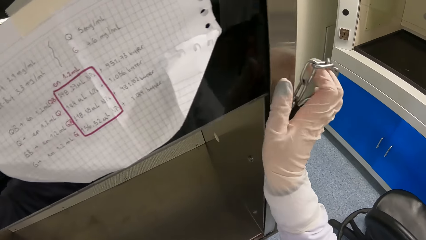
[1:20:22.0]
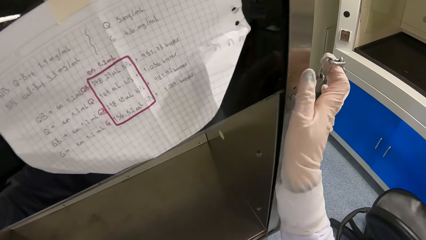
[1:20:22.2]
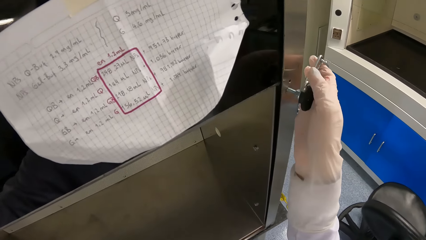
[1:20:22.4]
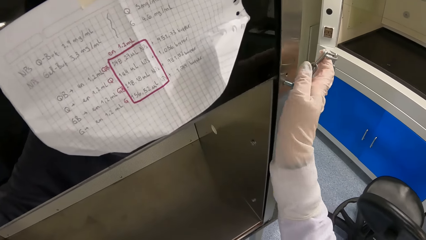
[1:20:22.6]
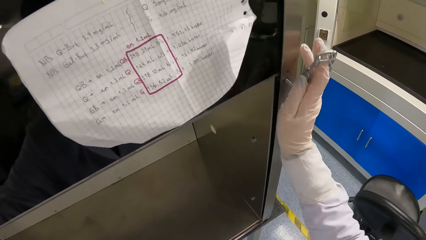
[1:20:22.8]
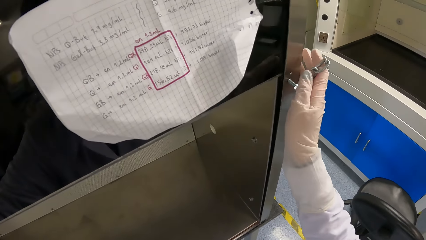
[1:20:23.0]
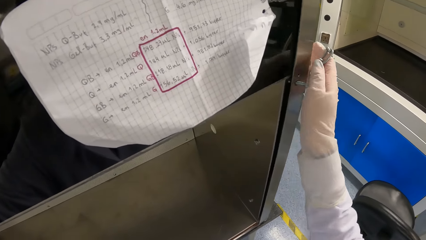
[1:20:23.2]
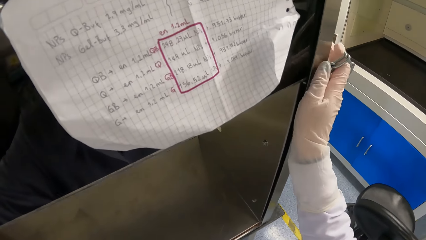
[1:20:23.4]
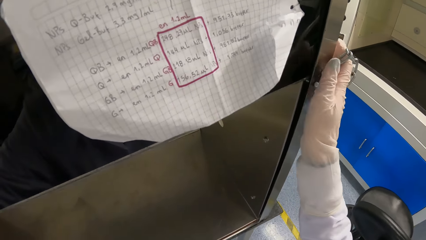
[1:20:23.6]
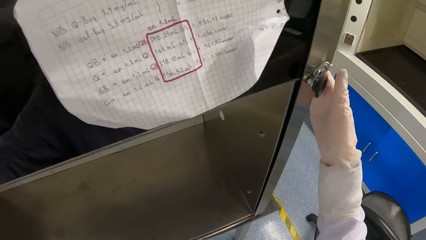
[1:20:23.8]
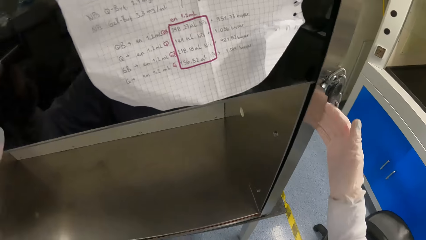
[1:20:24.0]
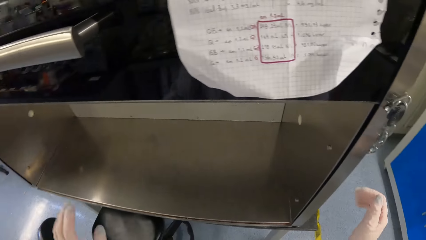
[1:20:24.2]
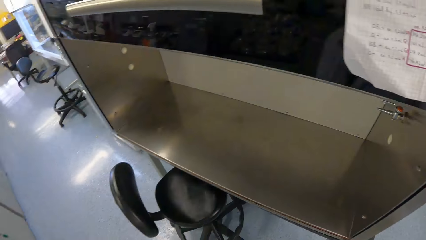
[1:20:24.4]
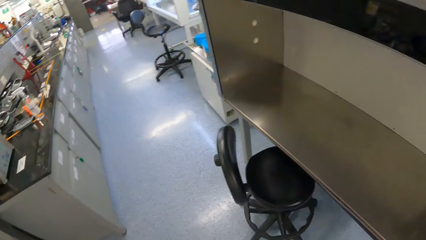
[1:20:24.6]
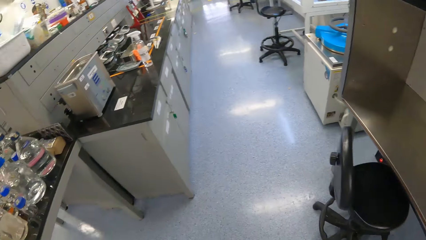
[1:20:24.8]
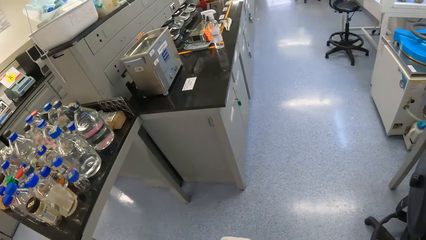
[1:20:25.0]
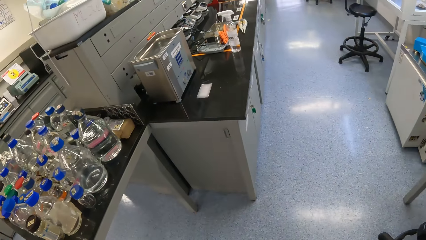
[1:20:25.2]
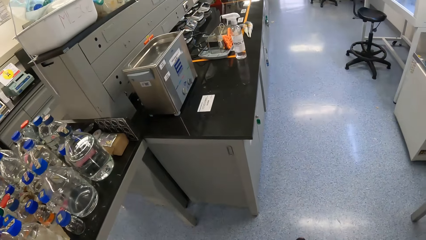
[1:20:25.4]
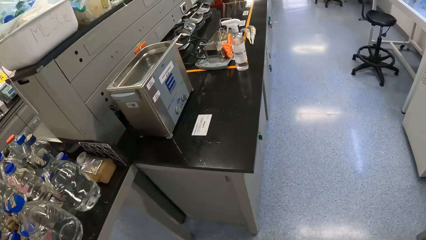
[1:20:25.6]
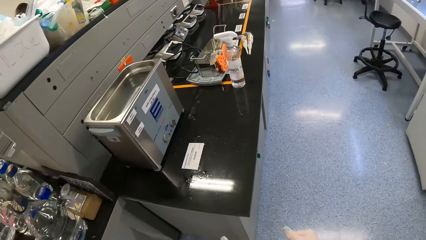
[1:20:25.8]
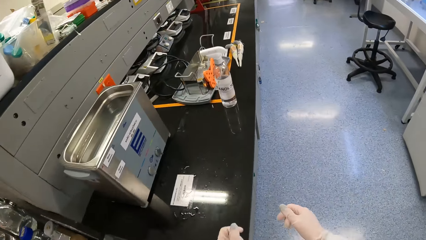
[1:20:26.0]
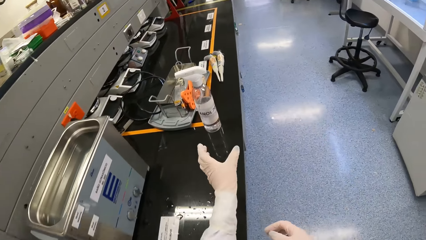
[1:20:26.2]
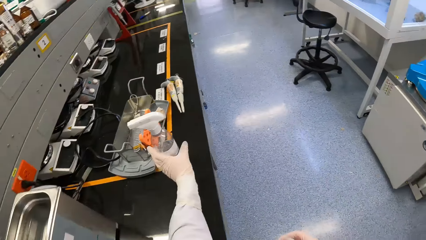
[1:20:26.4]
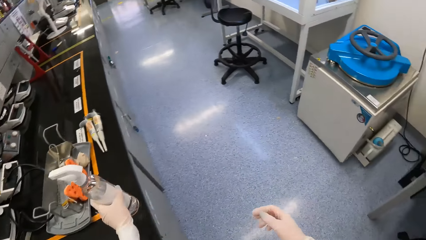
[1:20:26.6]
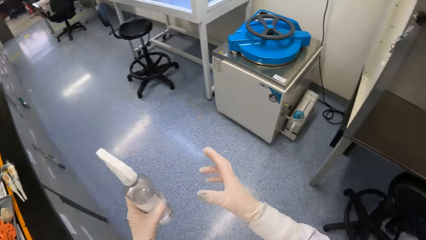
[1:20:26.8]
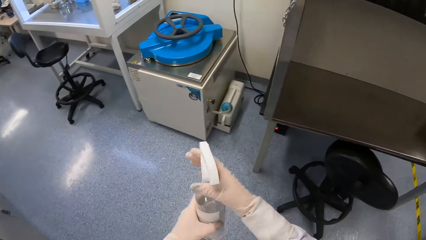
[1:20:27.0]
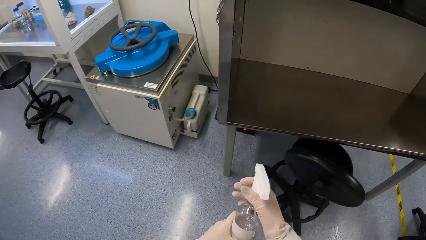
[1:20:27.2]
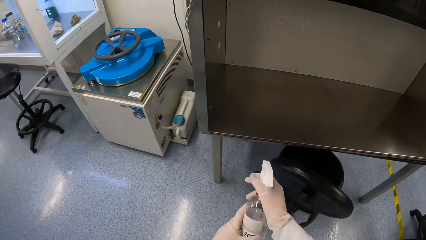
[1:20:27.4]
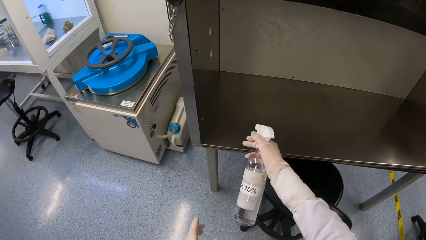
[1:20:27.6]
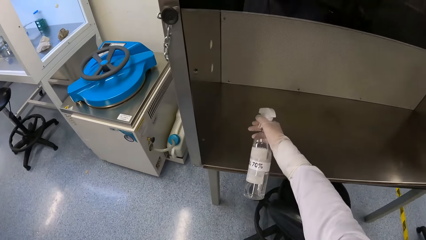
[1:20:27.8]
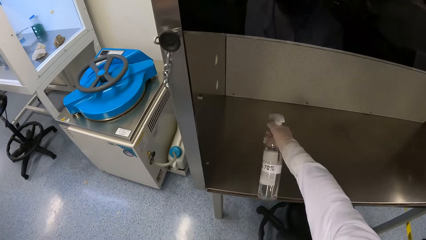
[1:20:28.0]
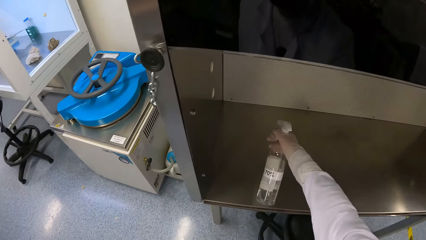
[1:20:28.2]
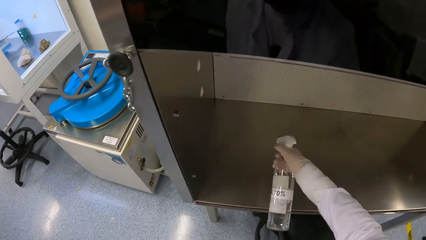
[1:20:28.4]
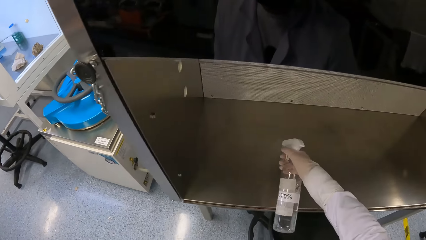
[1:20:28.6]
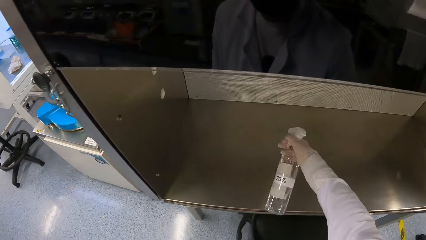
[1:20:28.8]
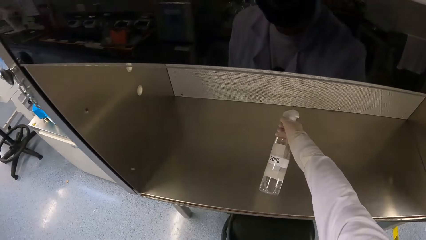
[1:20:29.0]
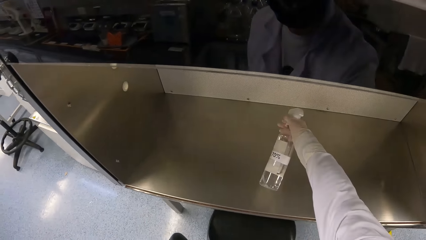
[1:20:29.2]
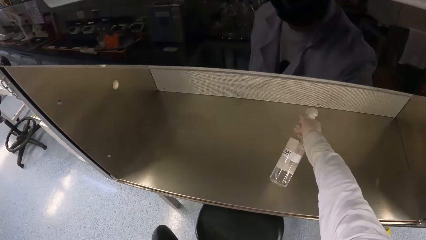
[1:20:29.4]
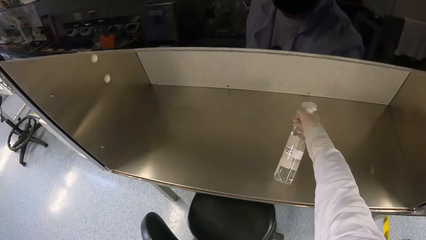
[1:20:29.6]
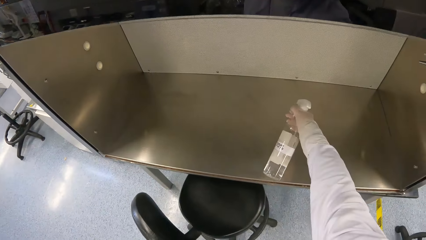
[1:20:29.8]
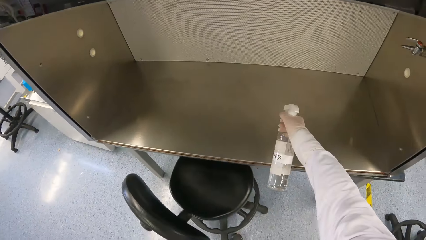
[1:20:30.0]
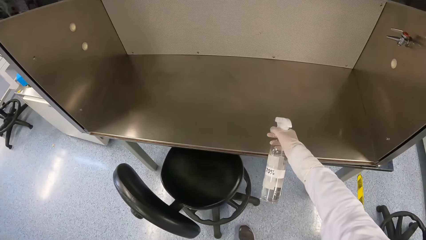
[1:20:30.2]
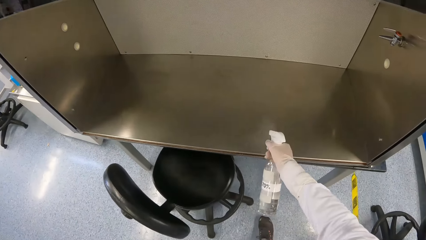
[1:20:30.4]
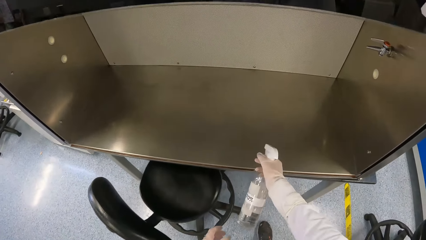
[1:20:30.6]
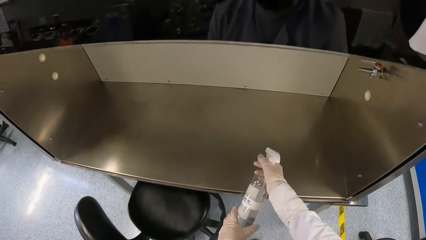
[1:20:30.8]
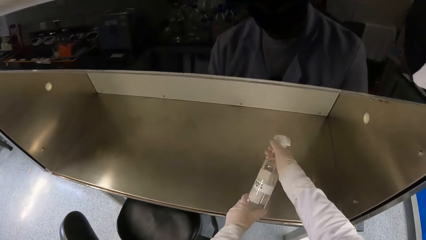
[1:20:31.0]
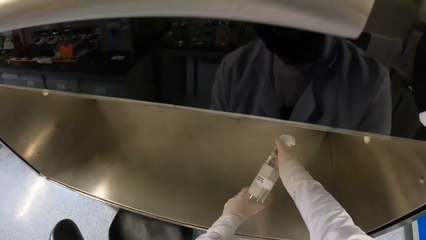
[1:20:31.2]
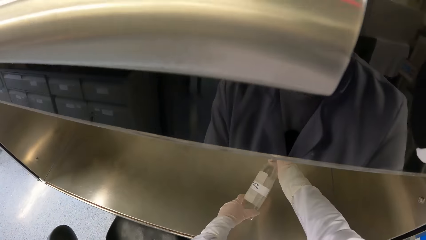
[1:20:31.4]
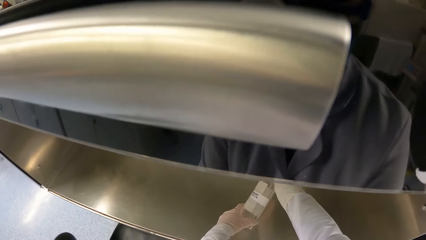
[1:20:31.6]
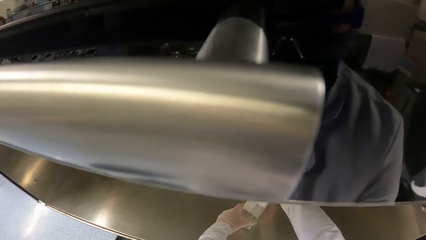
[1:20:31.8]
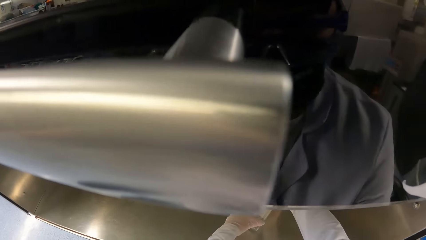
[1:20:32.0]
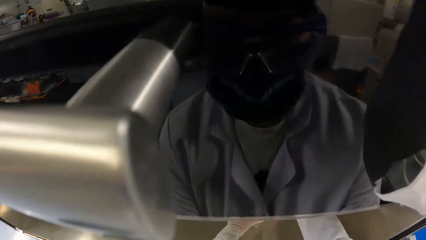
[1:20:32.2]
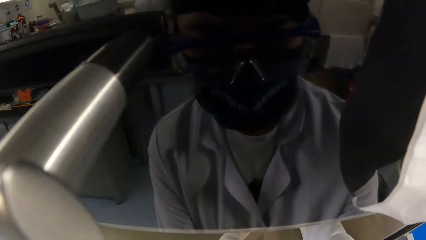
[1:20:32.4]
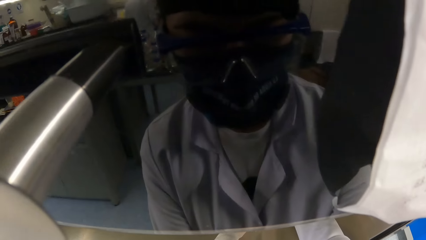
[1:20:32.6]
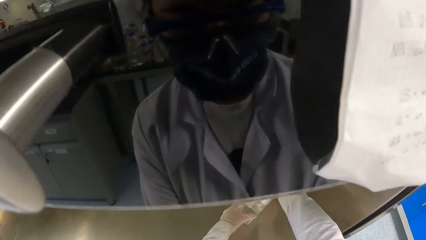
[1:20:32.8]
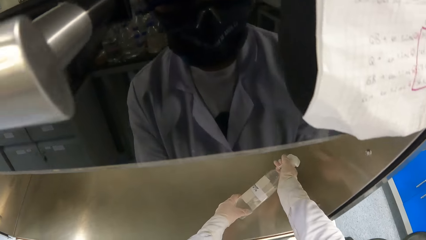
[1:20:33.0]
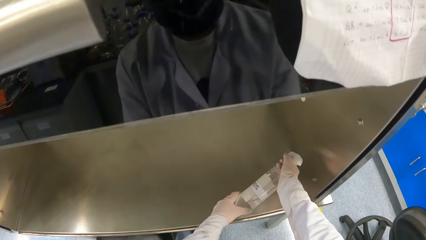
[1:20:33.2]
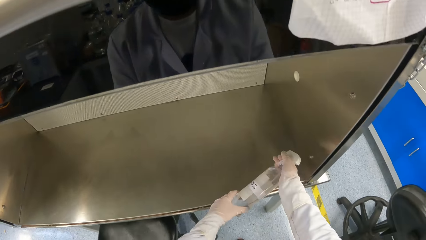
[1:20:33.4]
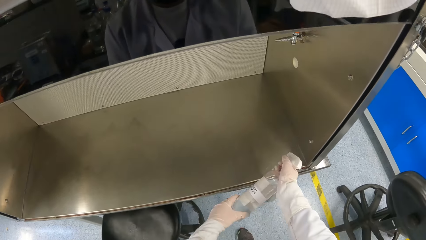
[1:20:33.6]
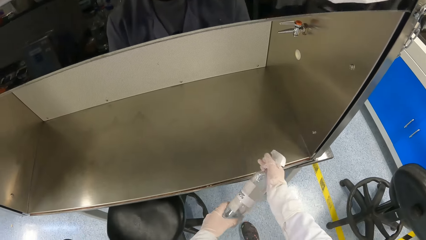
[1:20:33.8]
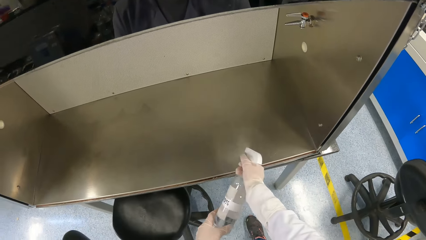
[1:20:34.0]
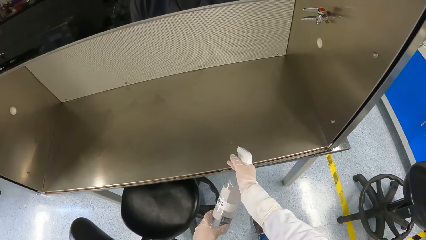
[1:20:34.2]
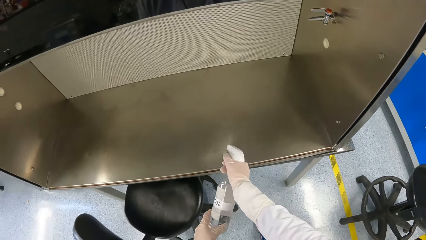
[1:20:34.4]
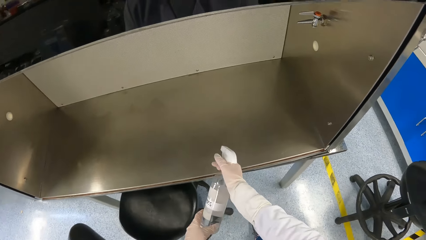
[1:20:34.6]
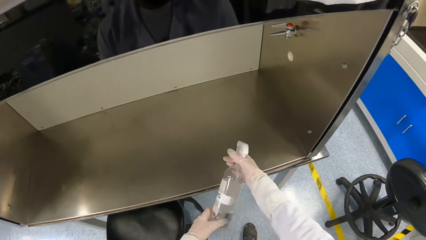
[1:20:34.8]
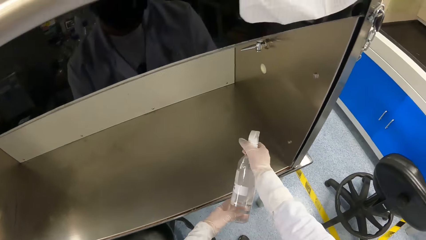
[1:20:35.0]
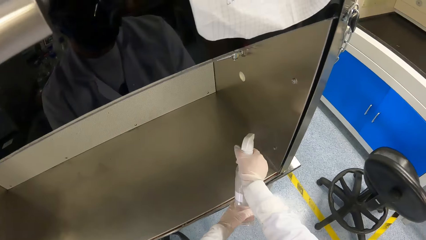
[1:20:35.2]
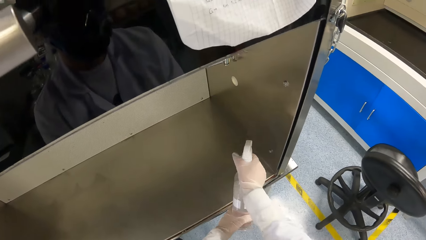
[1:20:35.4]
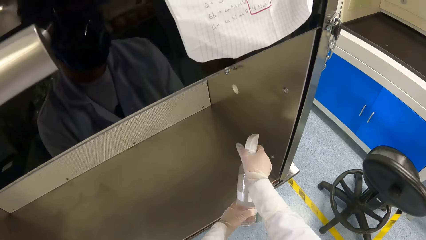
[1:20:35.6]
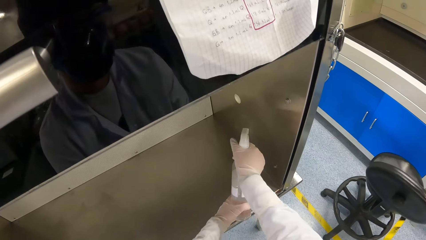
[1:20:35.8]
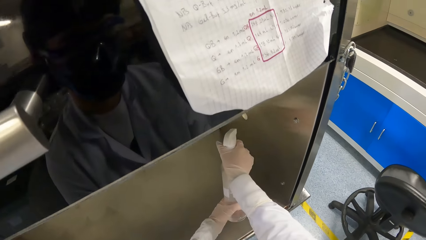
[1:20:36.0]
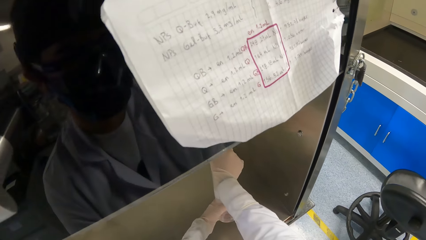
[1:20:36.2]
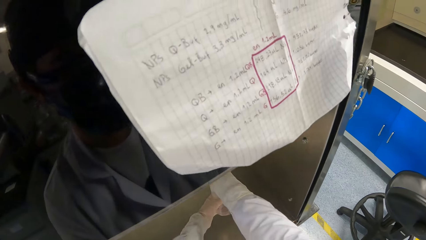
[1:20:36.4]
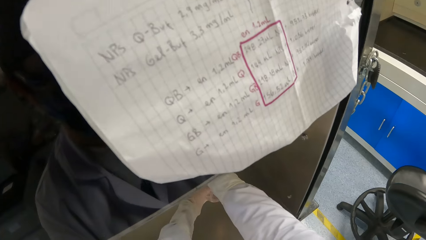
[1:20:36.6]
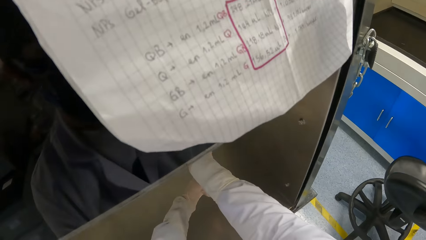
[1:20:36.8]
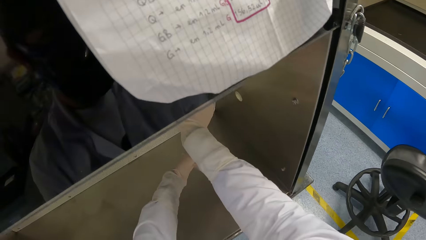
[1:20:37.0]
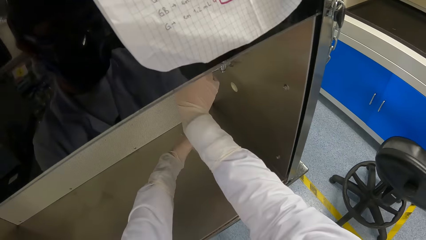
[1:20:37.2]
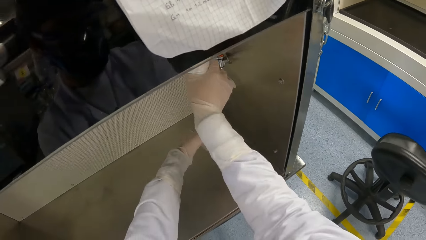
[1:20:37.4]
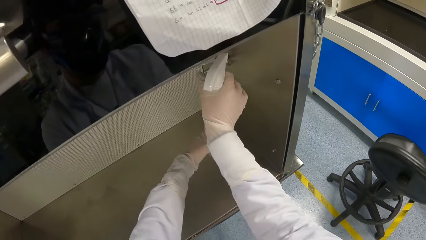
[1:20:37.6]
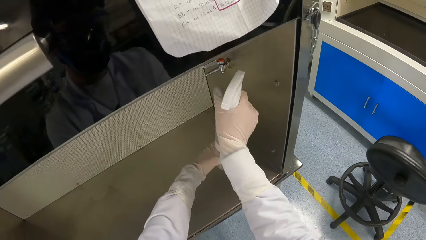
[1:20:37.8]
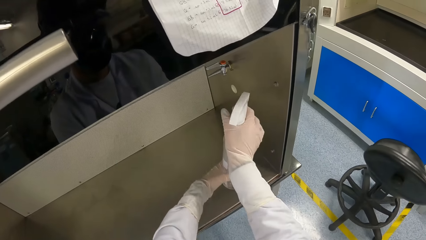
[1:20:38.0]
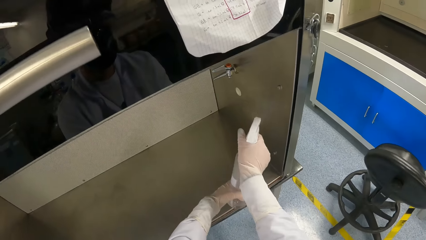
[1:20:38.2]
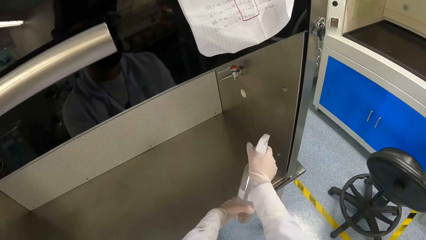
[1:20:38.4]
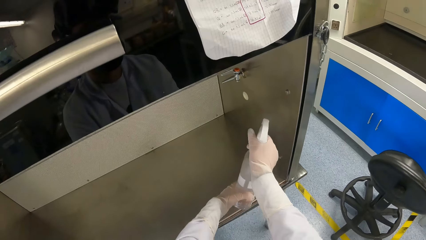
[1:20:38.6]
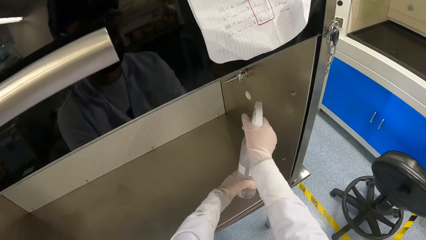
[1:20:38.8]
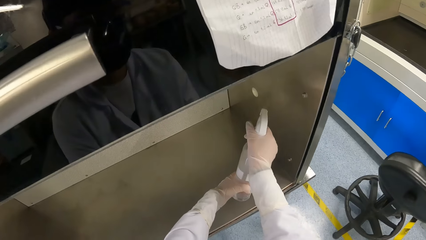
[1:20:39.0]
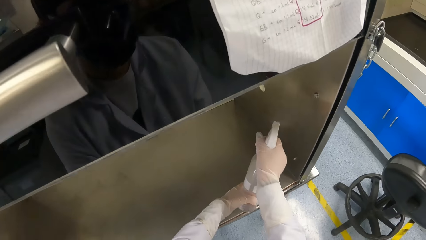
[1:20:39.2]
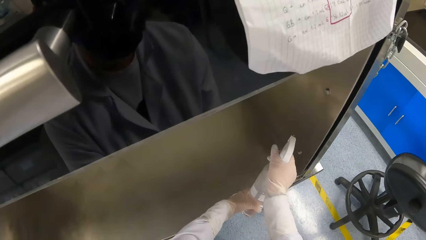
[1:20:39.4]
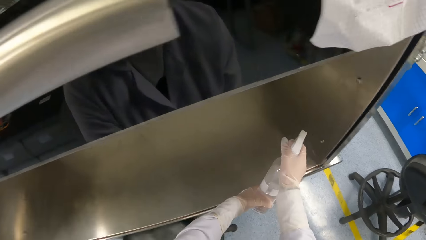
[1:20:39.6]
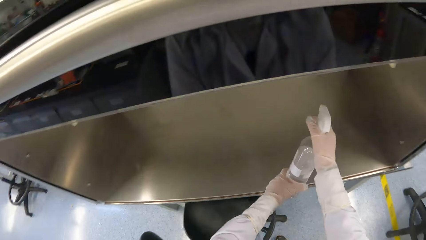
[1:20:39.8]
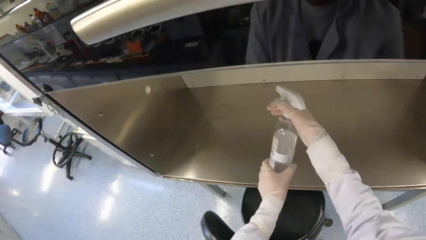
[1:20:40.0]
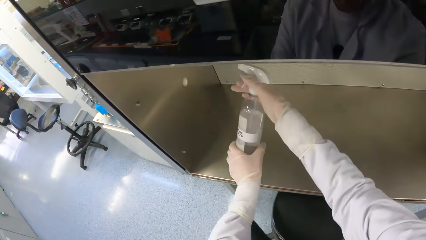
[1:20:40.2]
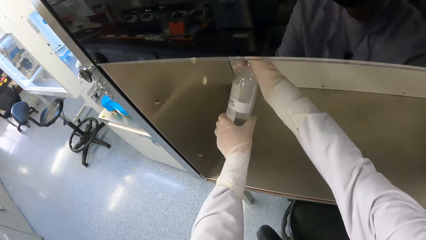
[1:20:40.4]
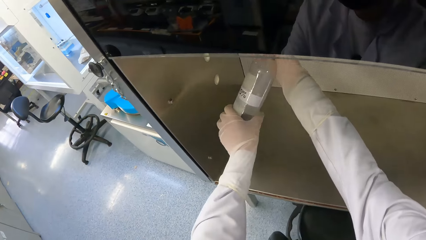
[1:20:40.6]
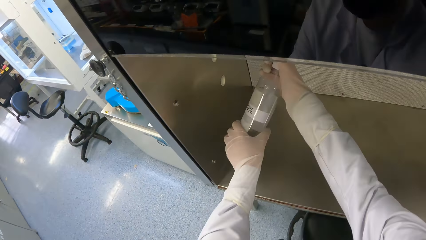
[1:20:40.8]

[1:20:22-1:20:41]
The camera wearer locks the hood with the key in her right hand. She moves to the table. She picks up the spray bottle of disinfectant from the table with her left hand. She passes the spray bottle of disinfectant from her left hand to her right hand. She sprays disinfectant in the laminar air flow with the spray bottle of disinfectant in her right hand. She holds the spray bottle of disinfectant with both hands.
